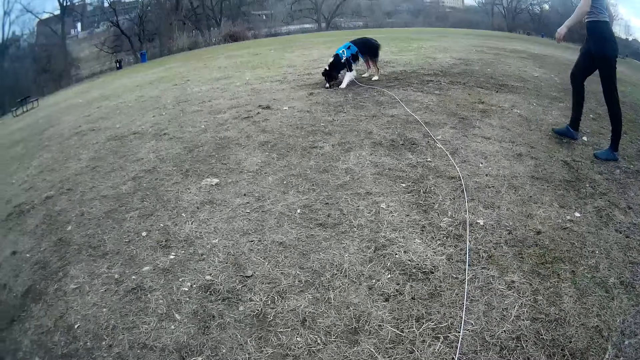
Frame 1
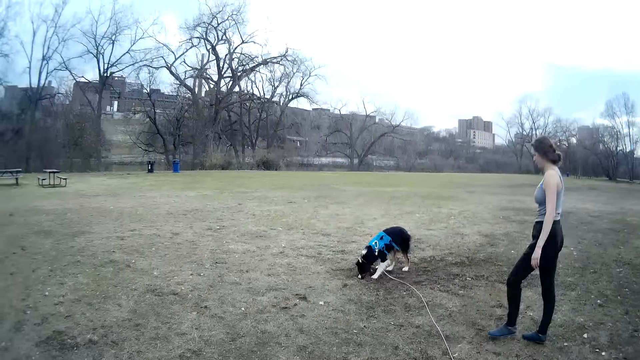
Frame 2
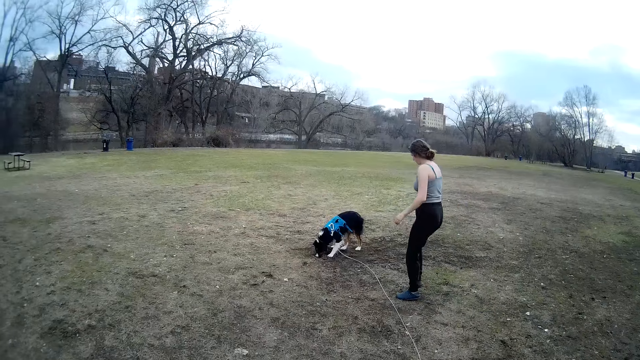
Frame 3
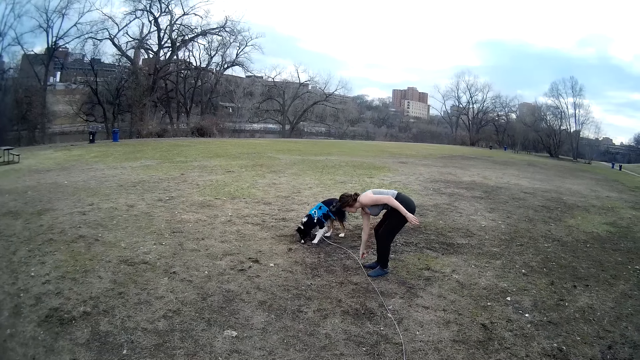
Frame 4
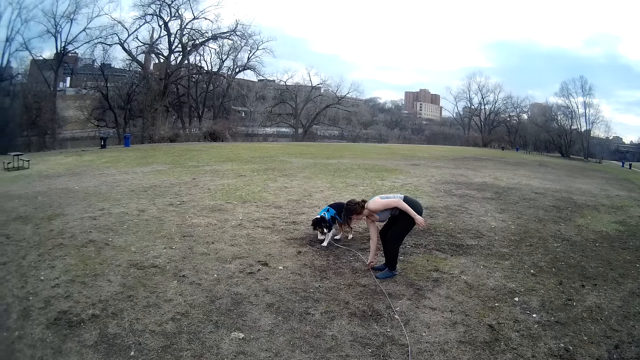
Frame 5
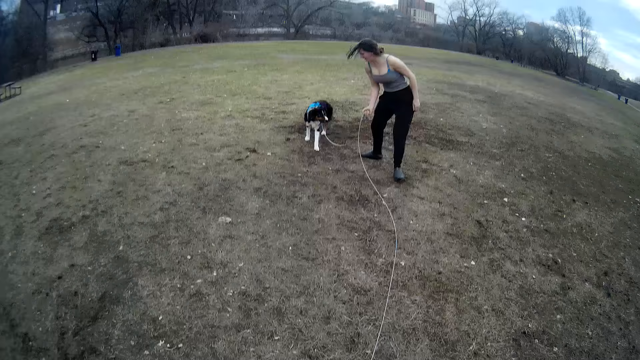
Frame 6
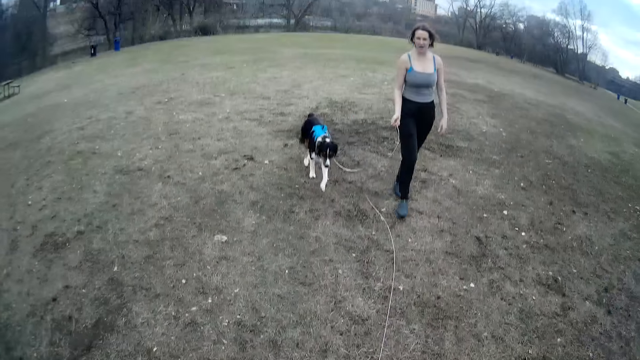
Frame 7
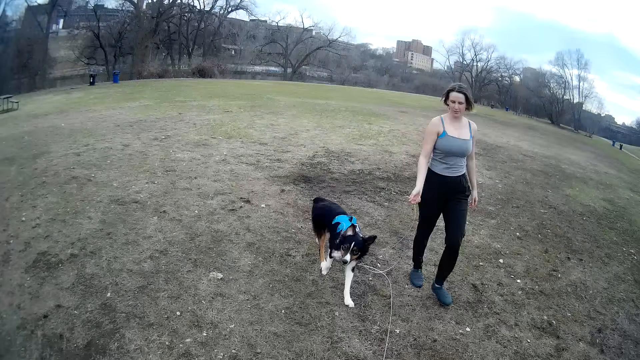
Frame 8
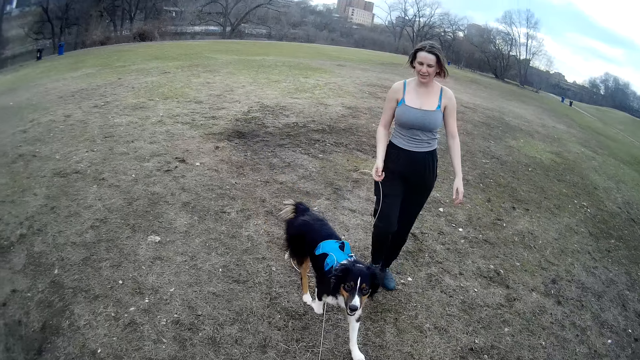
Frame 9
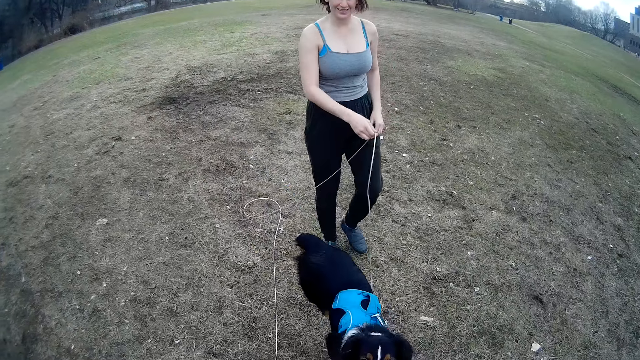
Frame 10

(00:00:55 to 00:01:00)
The camera wearer picks up the ball. A lady picks the rope and carries the rope. The lady walks around and throws the rope.

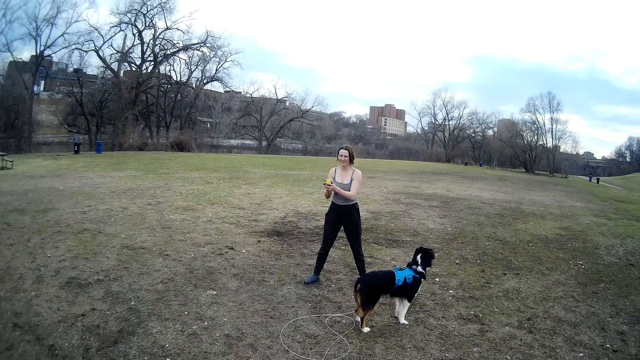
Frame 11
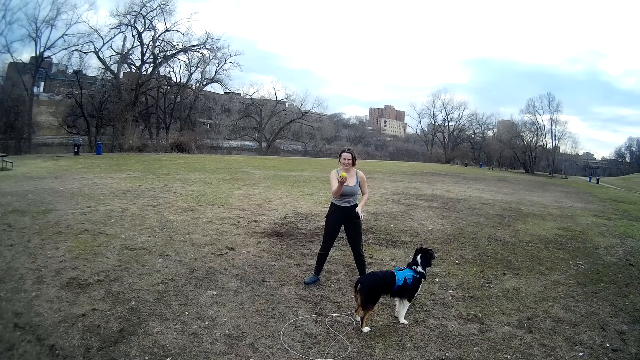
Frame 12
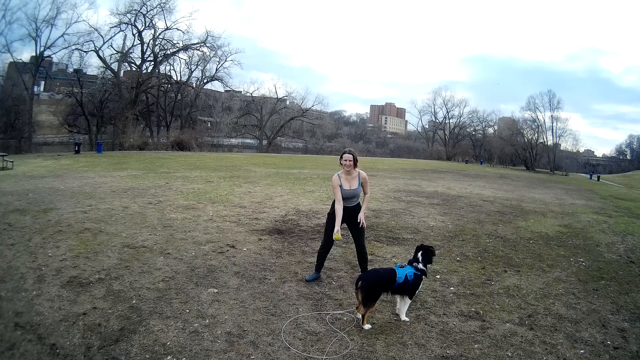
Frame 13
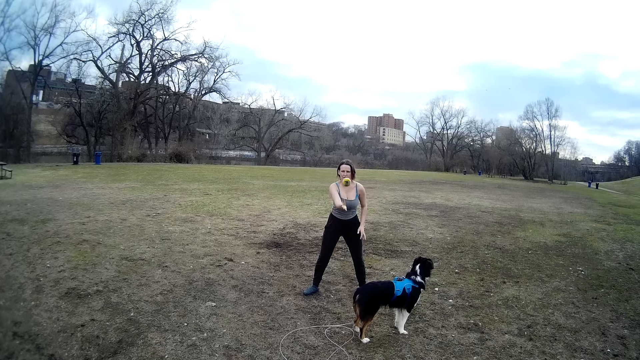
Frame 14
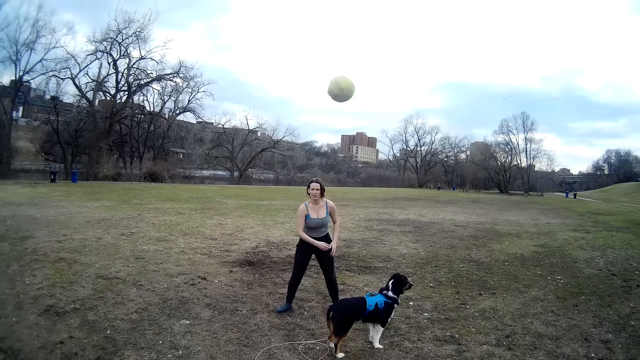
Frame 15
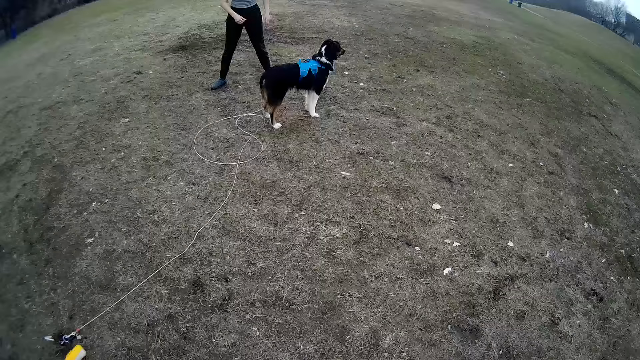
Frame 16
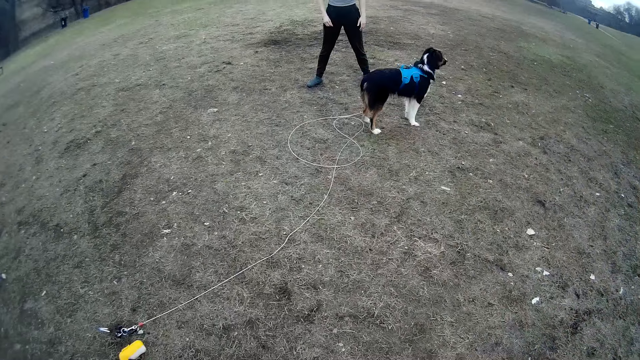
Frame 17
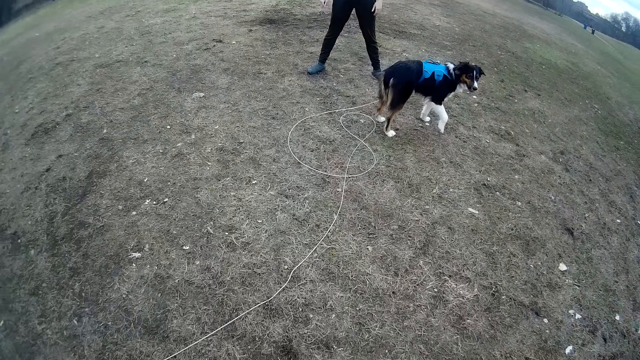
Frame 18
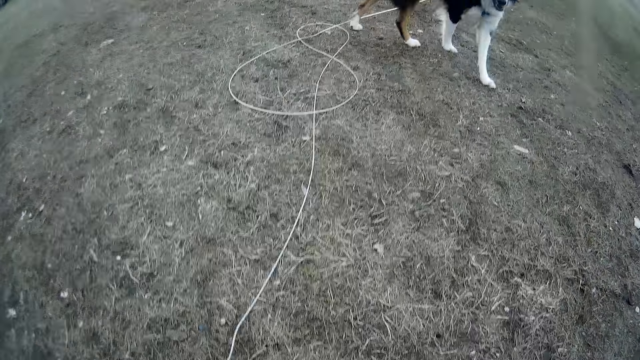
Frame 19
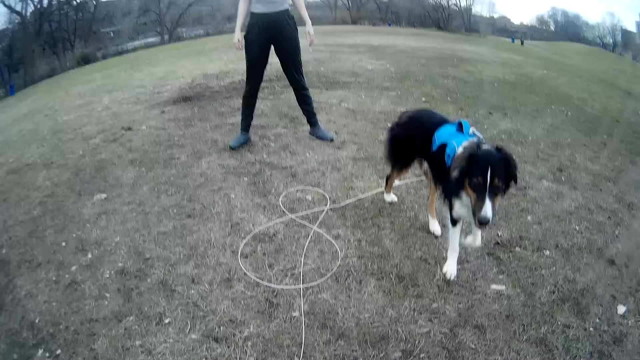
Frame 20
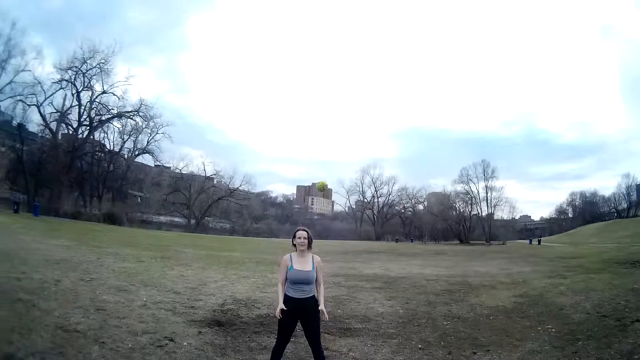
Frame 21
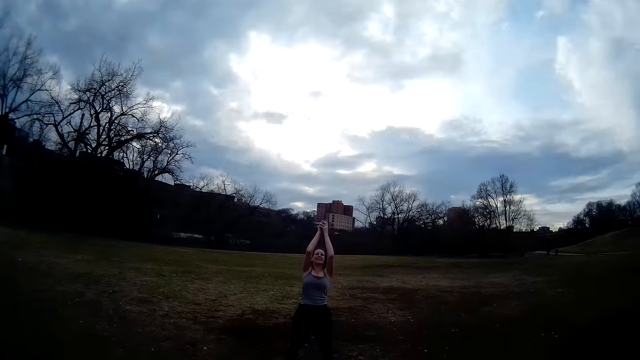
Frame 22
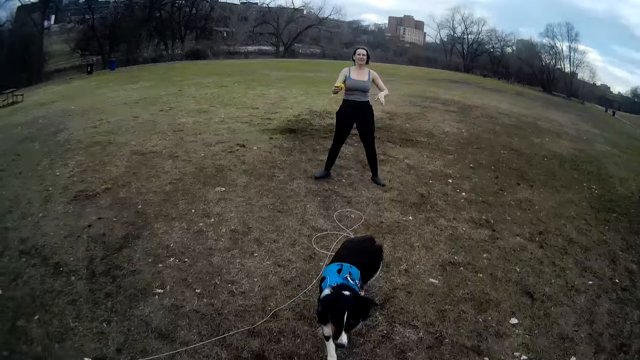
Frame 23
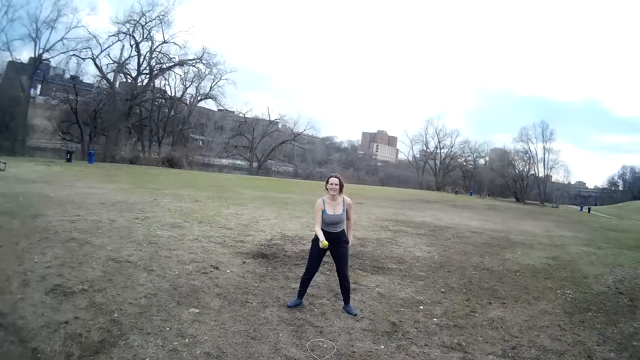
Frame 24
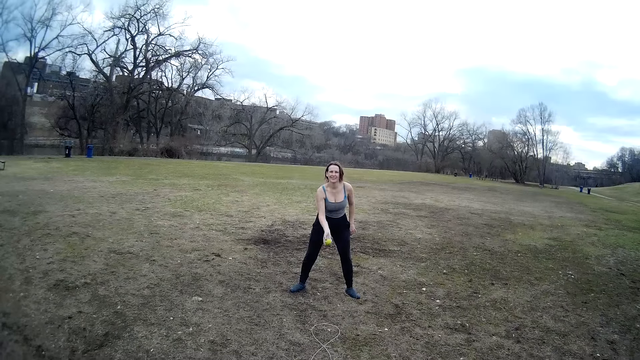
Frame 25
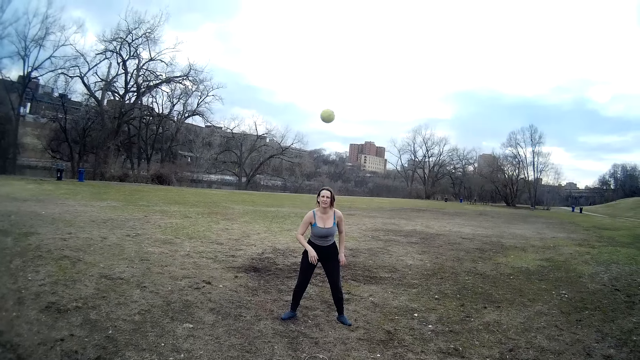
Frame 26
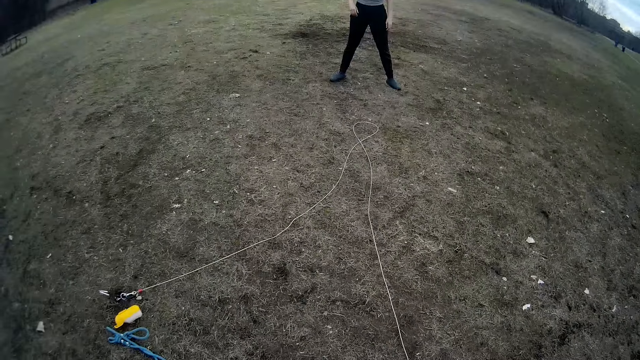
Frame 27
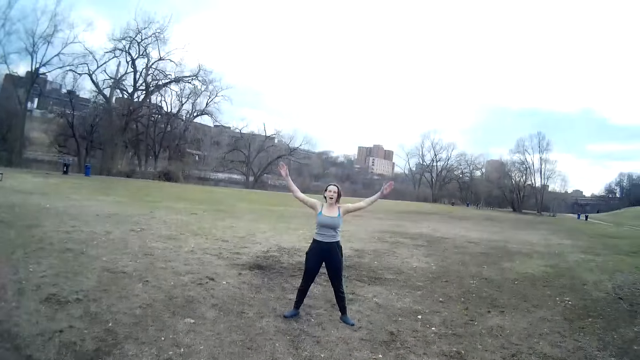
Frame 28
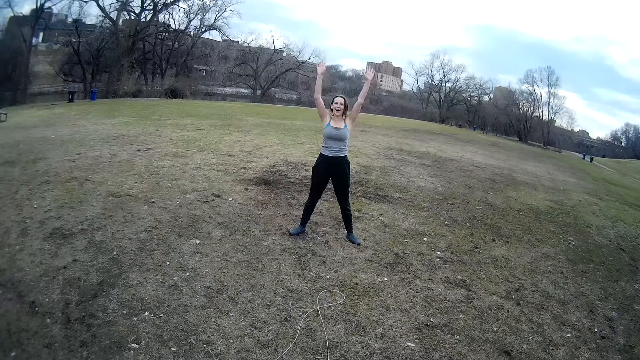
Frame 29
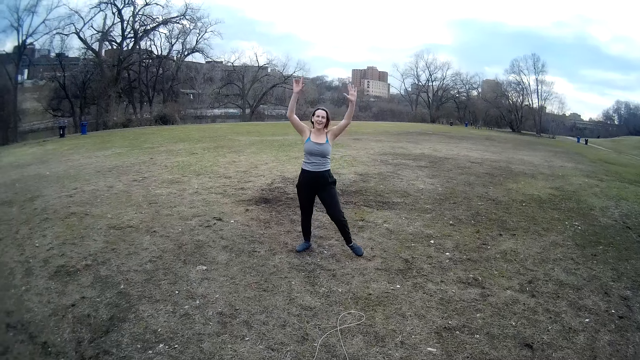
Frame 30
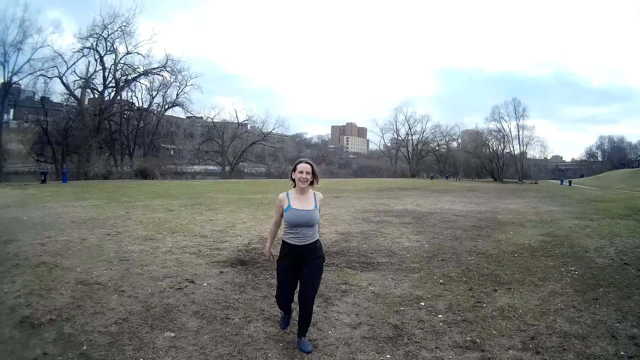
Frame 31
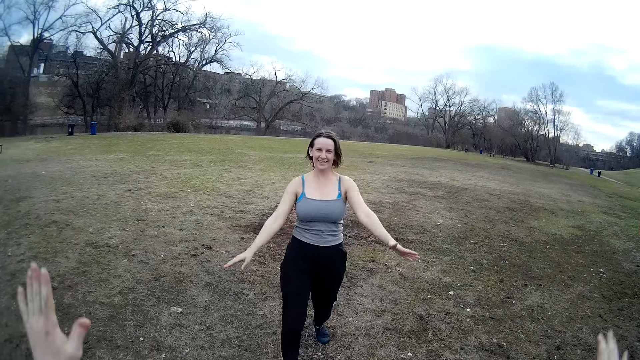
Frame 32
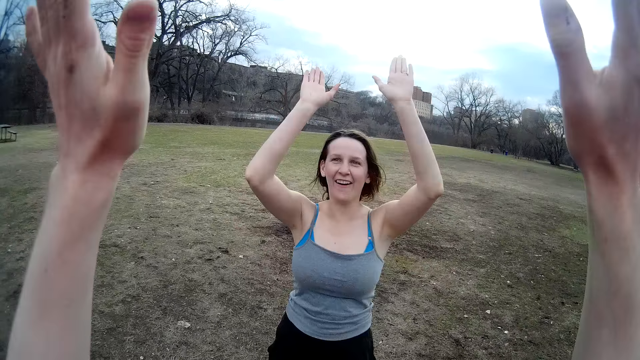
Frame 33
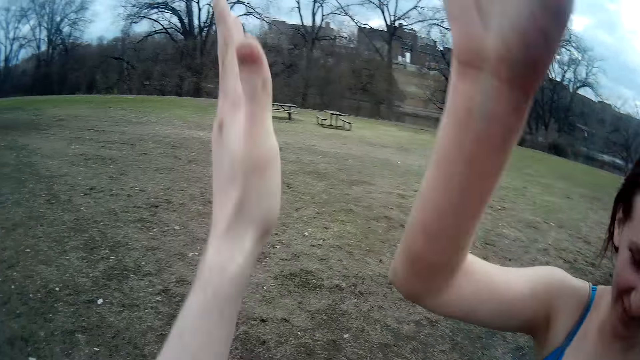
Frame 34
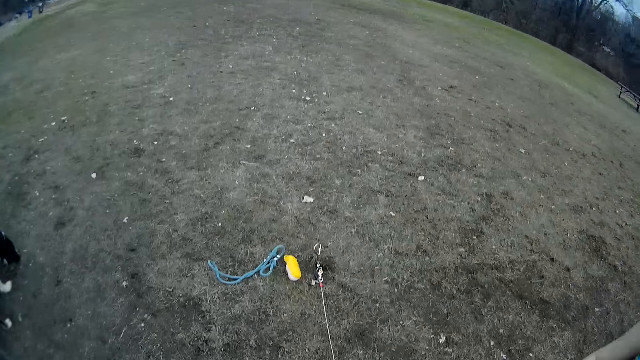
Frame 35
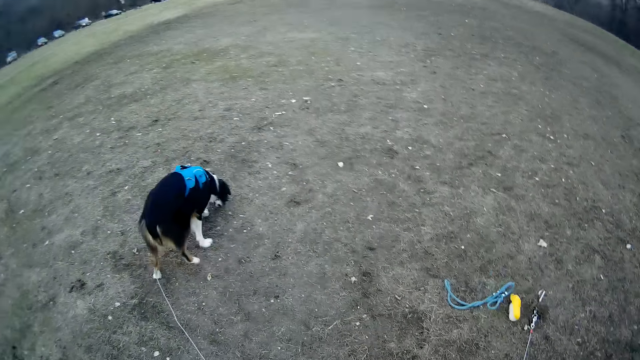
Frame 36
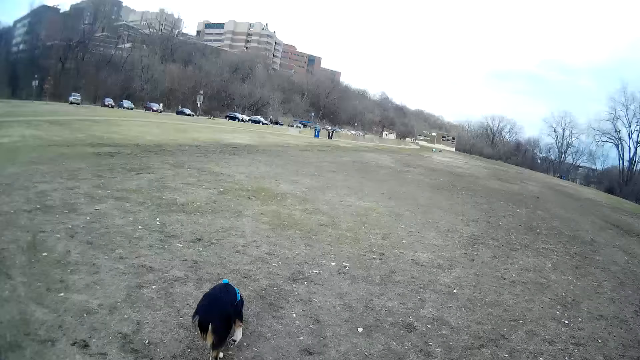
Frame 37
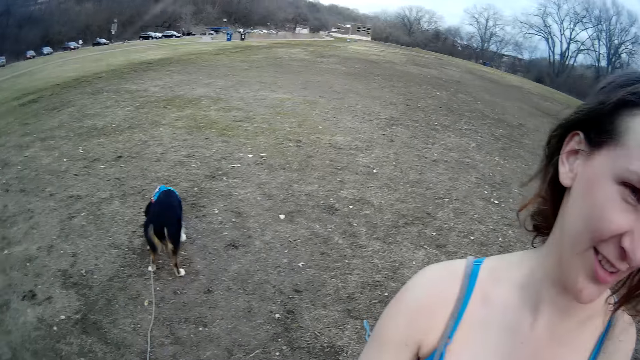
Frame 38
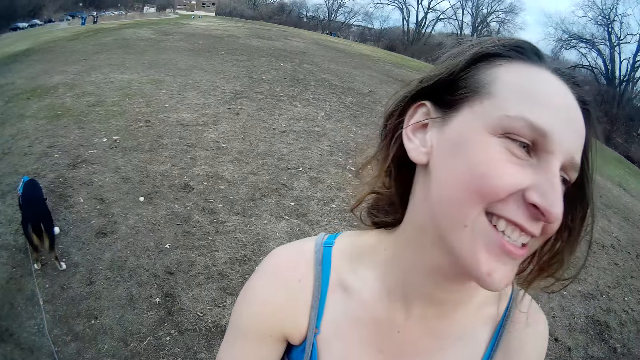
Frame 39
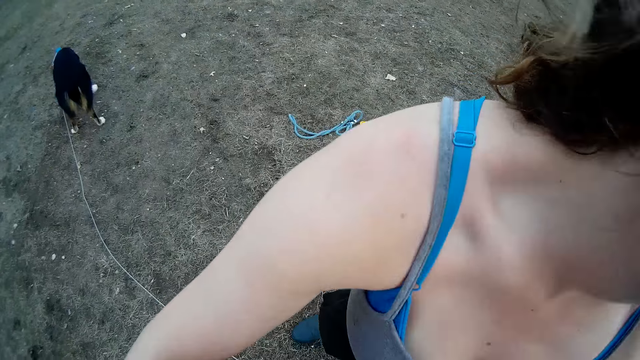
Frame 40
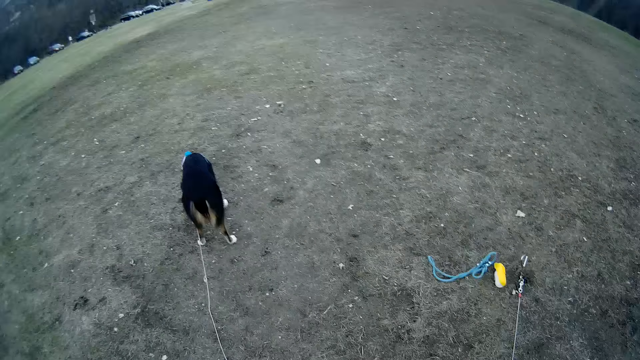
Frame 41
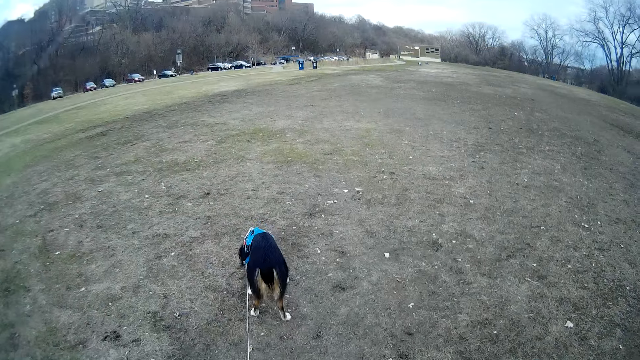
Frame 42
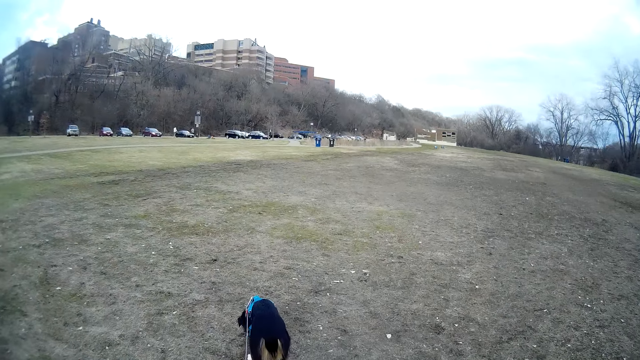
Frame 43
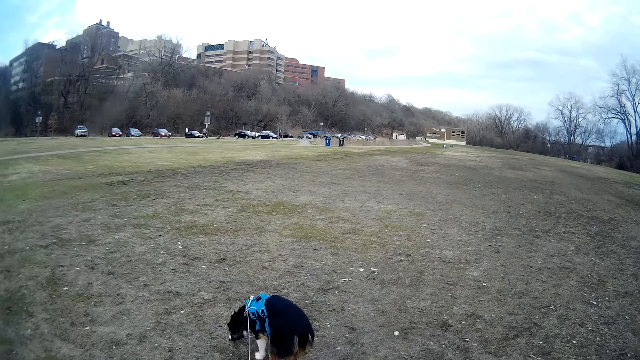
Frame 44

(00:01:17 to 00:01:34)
A lady throws the ball, looks around, picks the ball, moves the hands, and throws the ball. The camera wearer moves the hands. The lady lifts the hands. The camera wearer steps forward. The lady claps the hands with the camera wearer. The lady touches the camera wearer with both her hands. The camera wearer looks around. The lady converses with the camera wearer. The camera wearer looks around.
